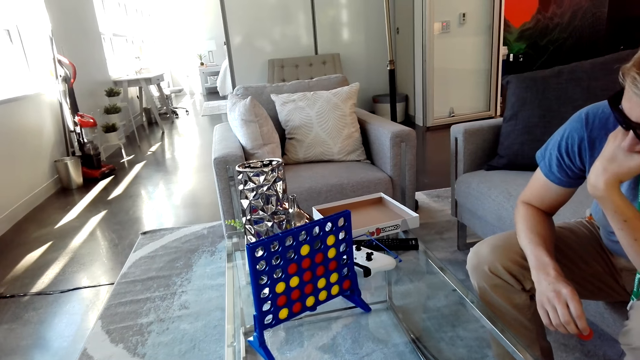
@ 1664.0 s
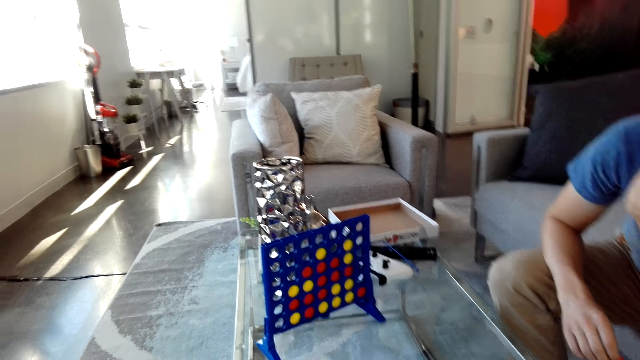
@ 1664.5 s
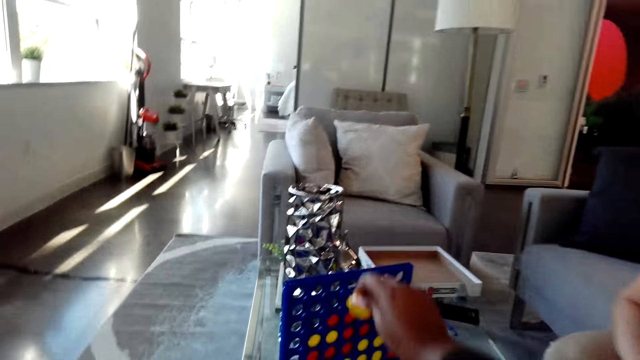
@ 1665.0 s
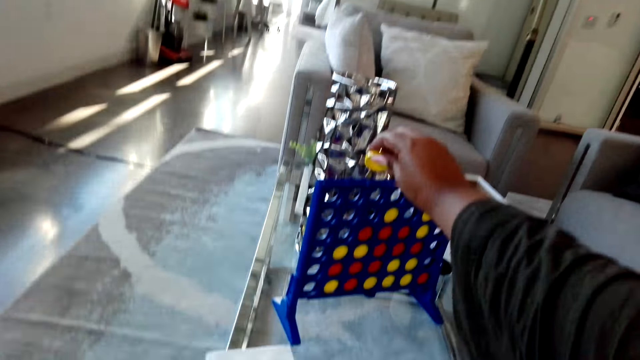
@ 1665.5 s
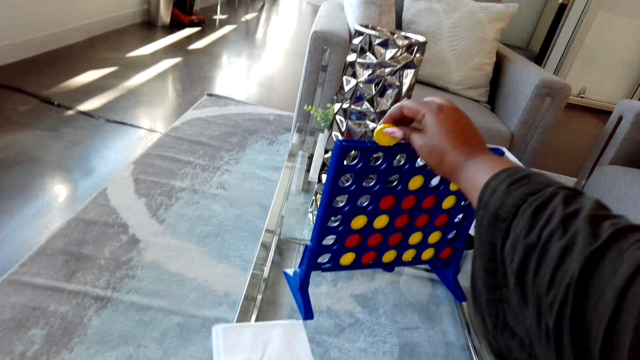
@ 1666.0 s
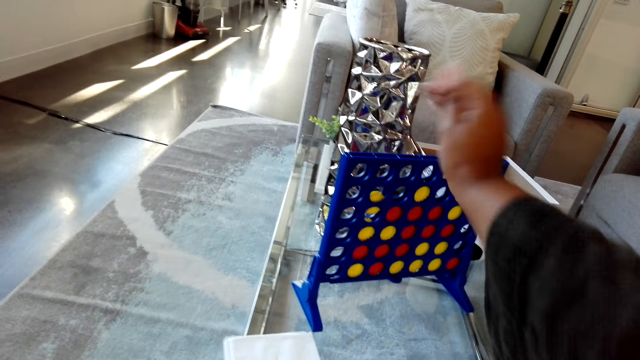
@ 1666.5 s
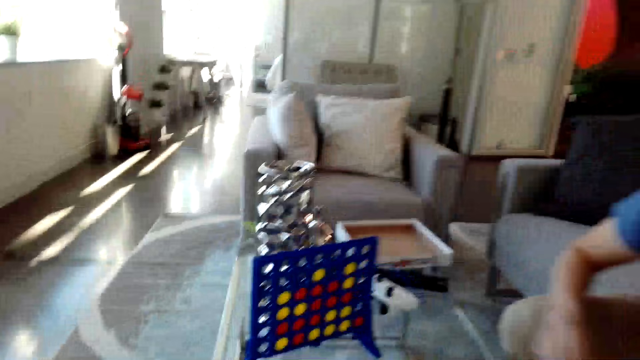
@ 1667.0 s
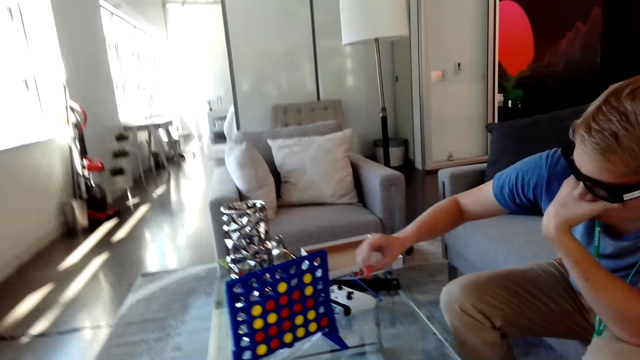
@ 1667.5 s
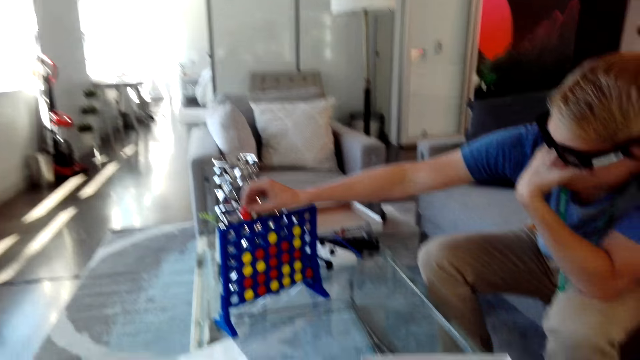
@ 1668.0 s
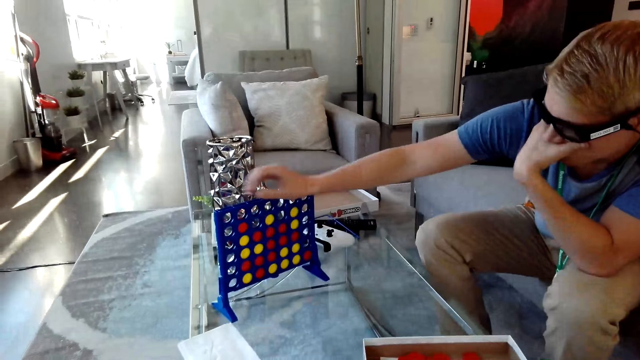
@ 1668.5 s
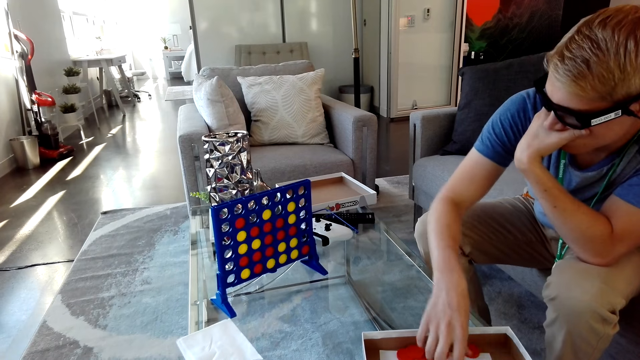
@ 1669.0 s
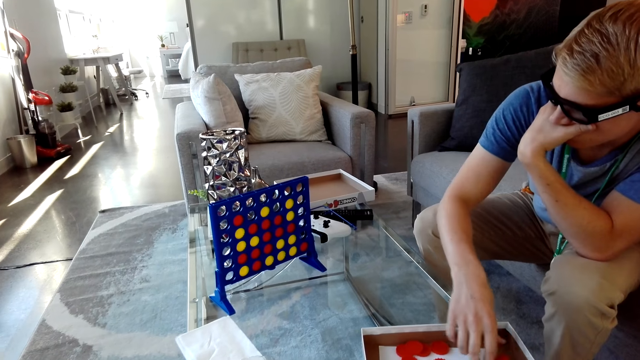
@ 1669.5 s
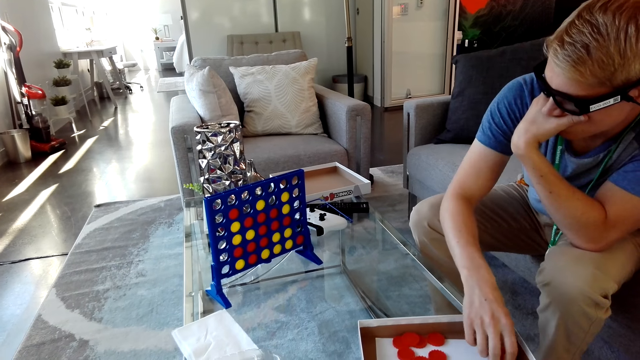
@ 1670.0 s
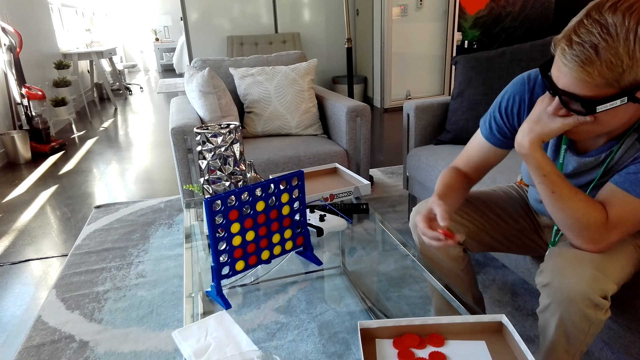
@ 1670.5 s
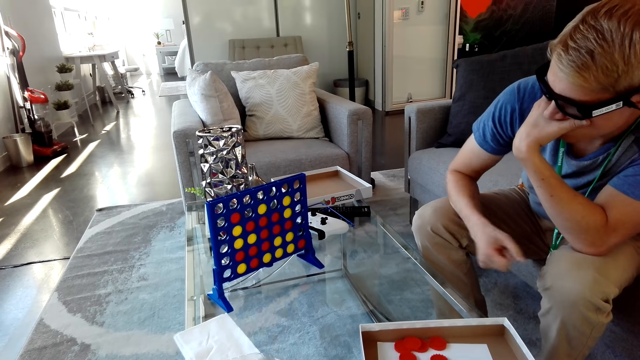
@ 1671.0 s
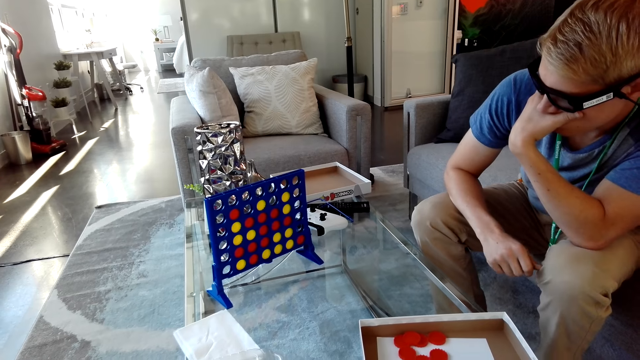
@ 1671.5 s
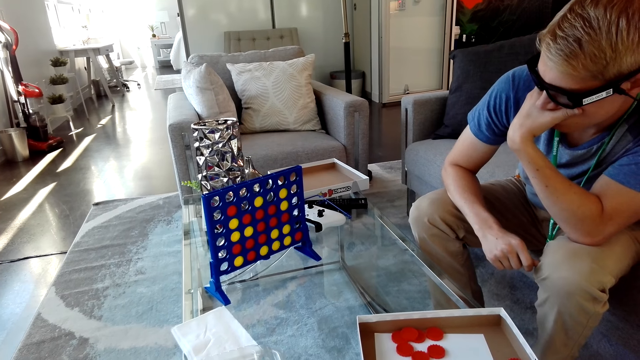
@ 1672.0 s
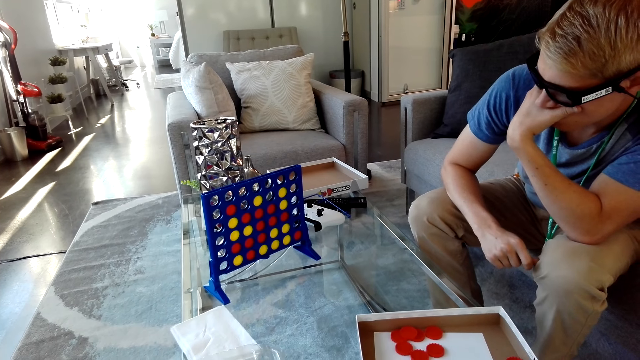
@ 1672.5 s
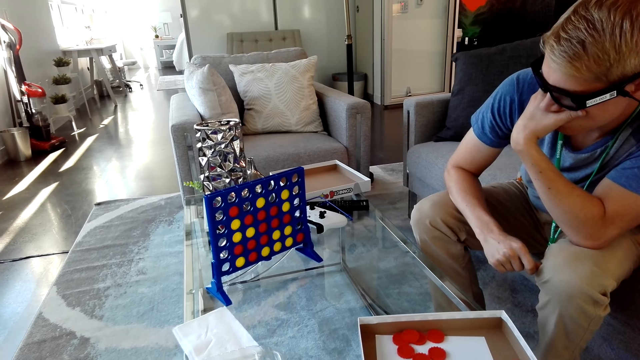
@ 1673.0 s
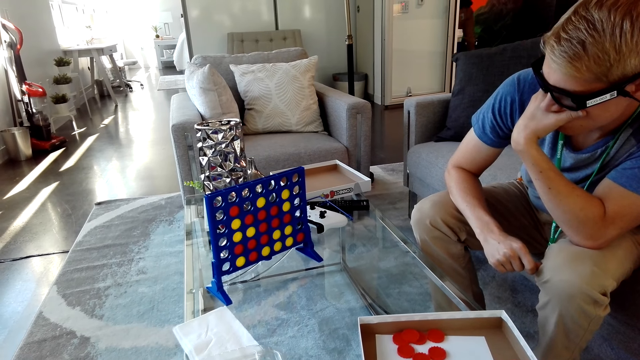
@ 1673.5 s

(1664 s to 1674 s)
The camera wearer holds the disc. They drop the disc. A man drops the disc in the suspended grid. The man picks up the disc.

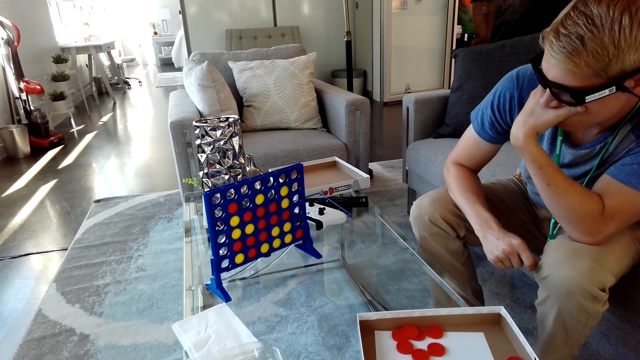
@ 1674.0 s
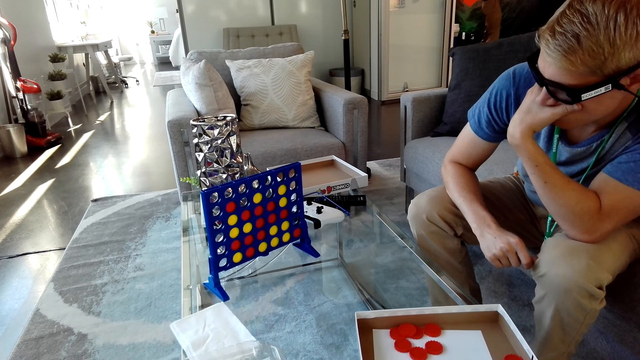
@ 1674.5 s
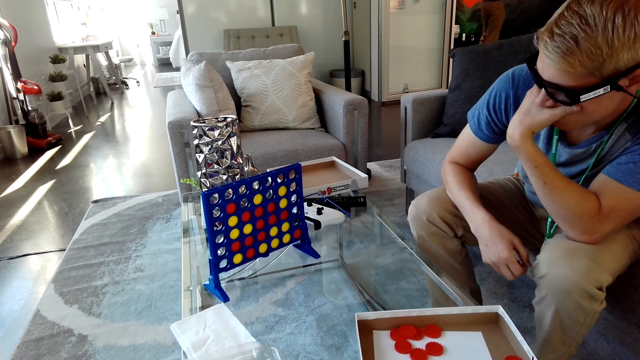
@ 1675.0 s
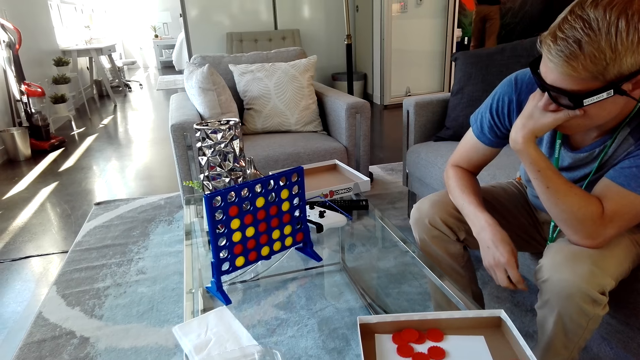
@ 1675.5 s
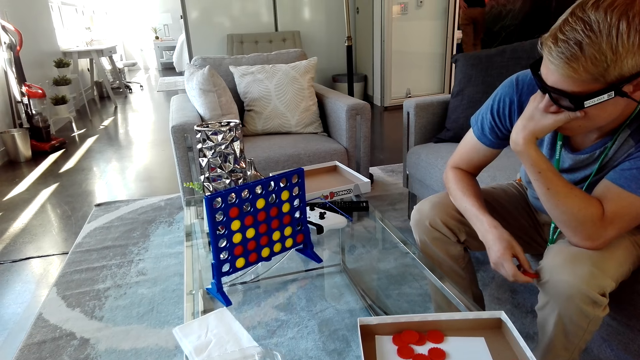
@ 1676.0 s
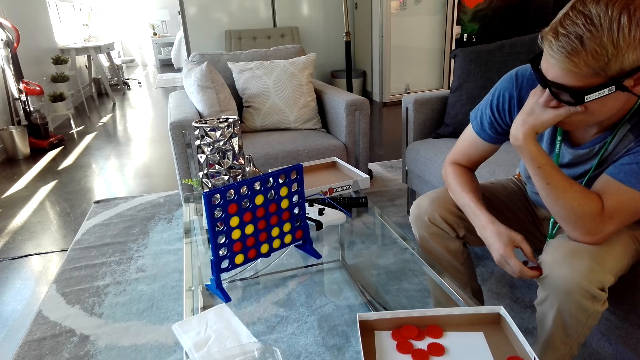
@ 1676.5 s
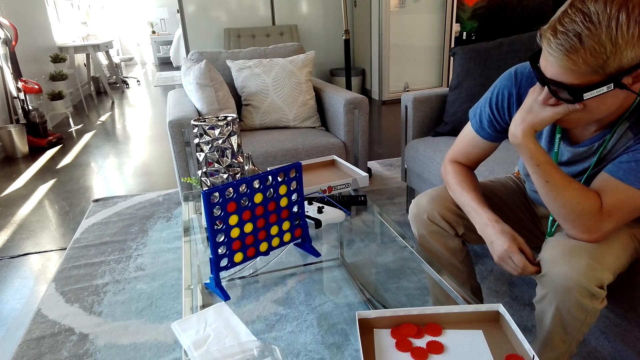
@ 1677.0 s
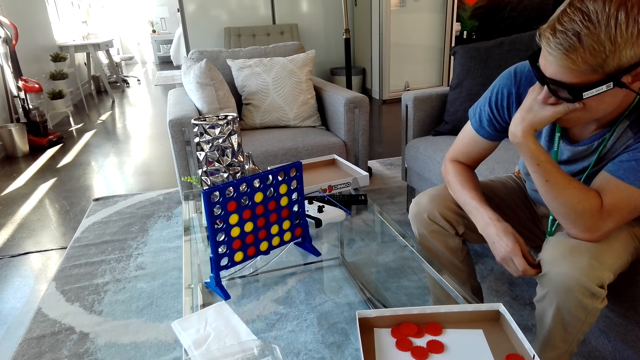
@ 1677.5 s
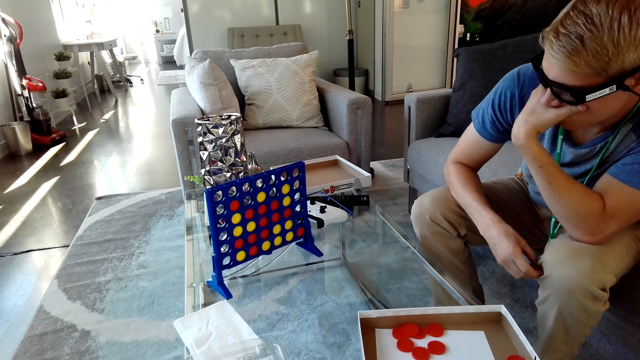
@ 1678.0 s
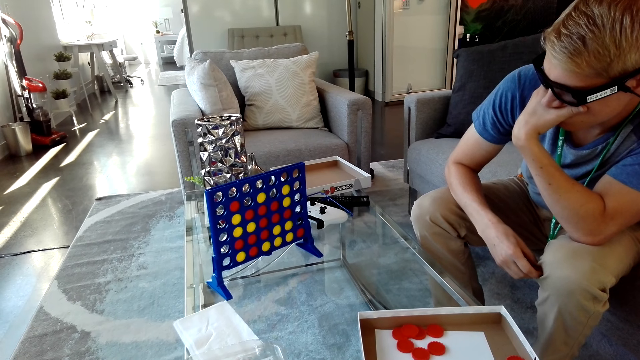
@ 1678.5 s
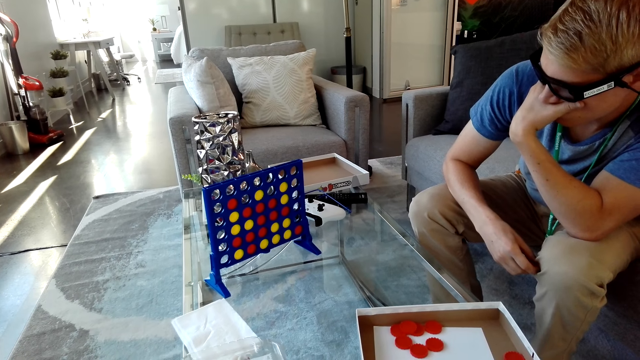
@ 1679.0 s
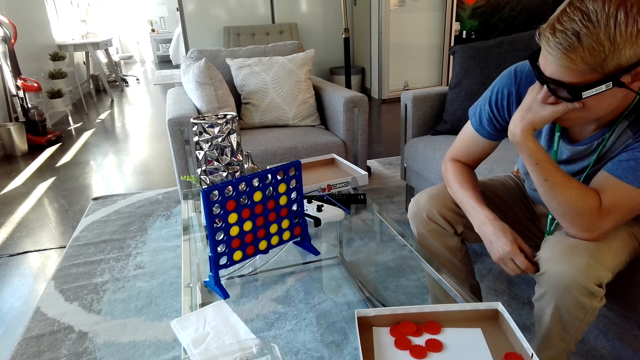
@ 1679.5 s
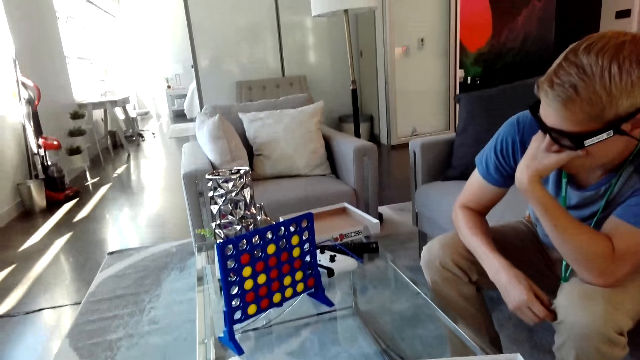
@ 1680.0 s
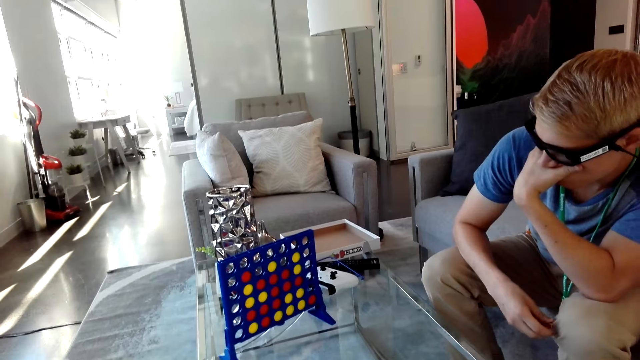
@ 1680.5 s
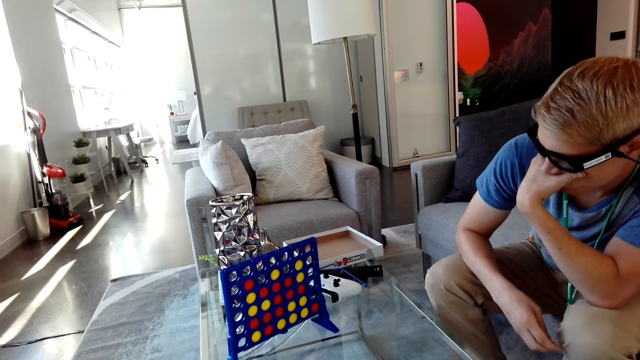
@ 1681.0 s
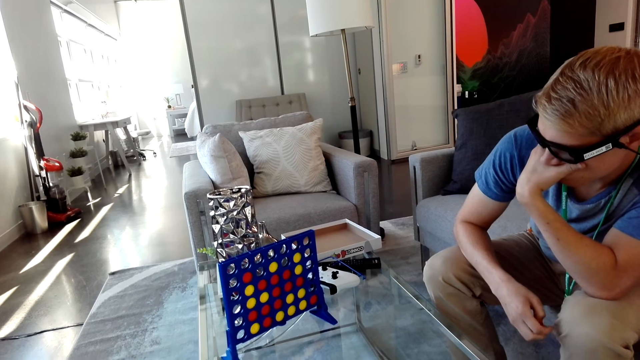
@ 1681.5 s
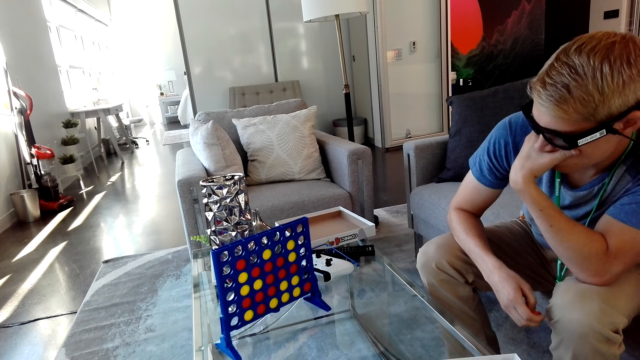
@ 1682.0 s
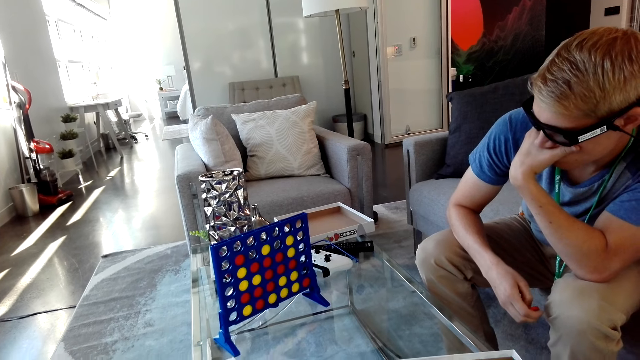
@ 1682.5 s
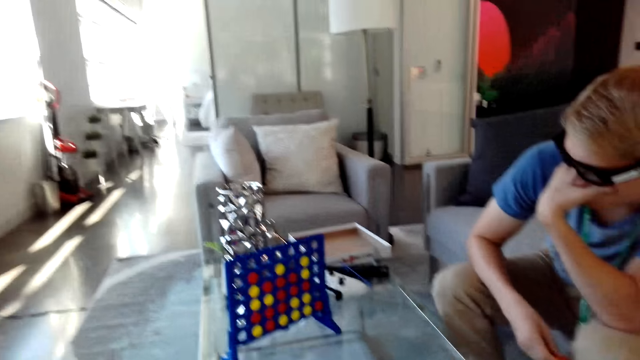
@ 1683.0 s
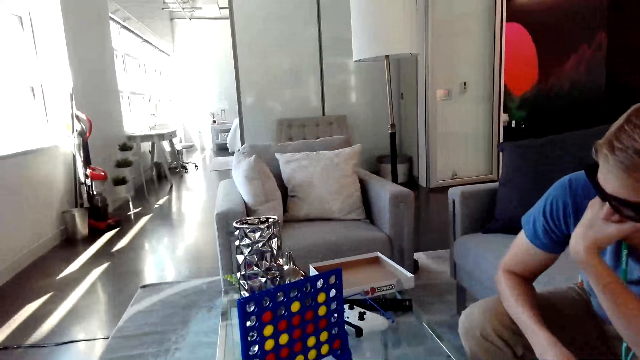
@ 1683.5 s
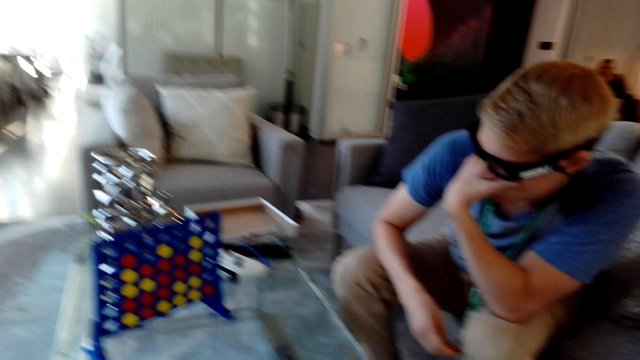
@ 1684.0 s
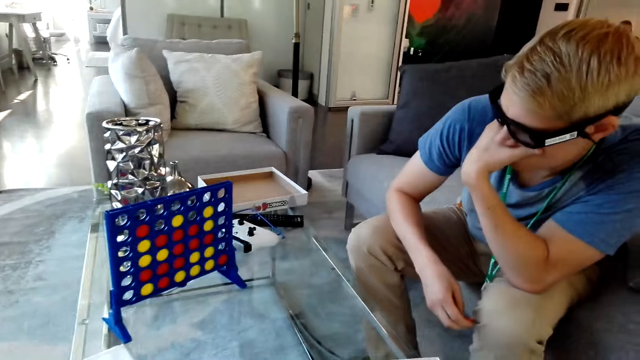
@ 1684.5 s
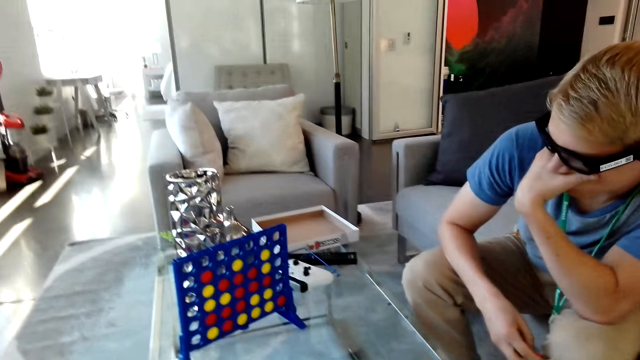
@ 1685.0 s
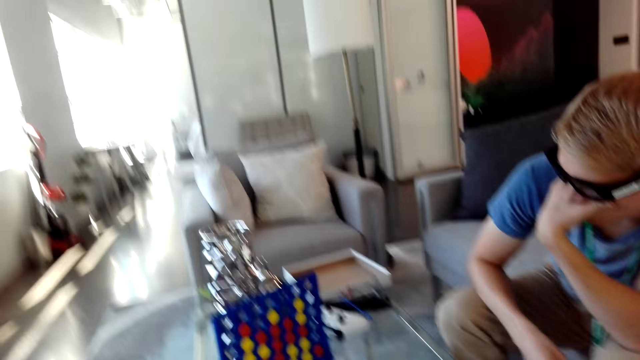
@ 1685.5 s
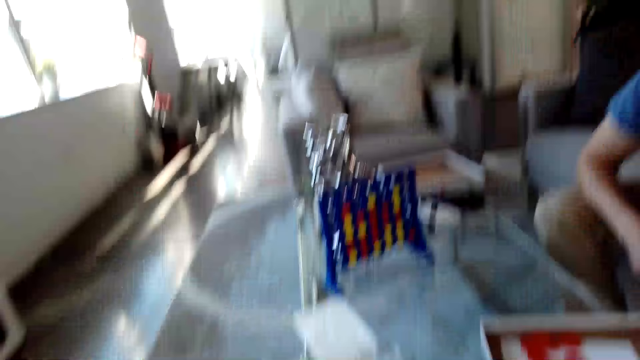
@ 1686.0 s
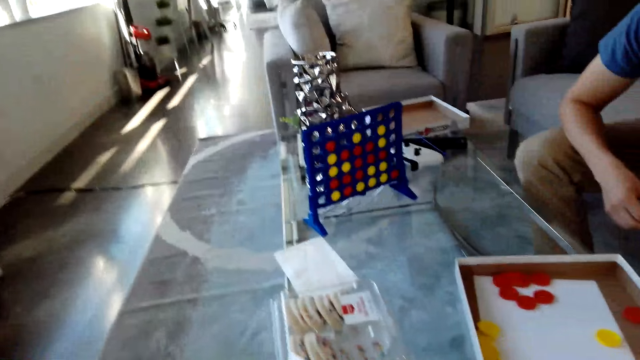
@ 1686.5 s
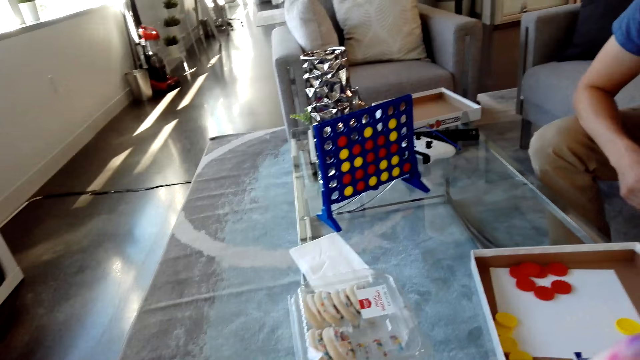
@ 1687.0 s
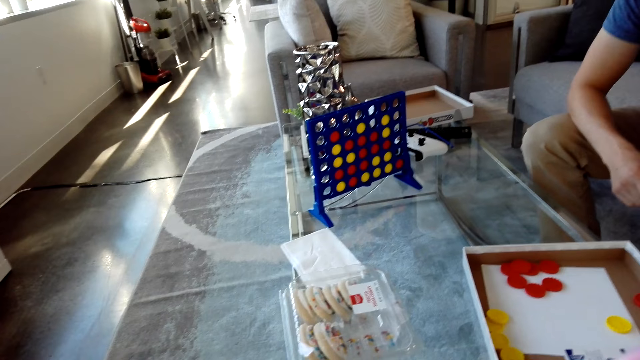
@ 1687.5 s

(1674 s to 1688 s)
The camera wearer looks at a man.
